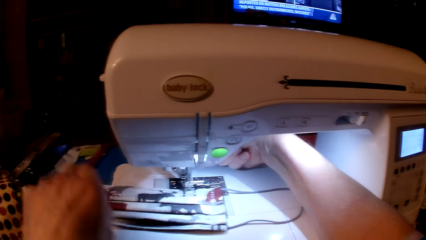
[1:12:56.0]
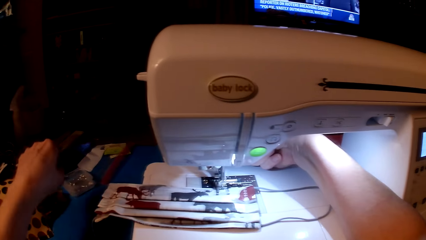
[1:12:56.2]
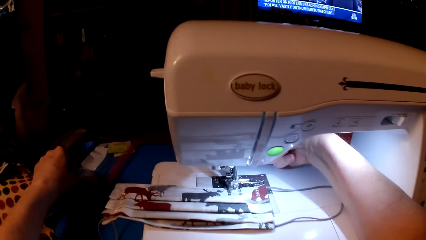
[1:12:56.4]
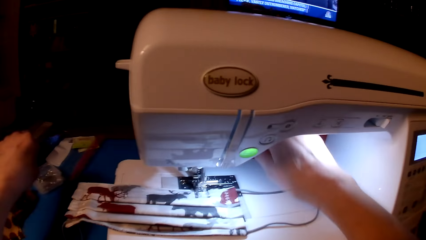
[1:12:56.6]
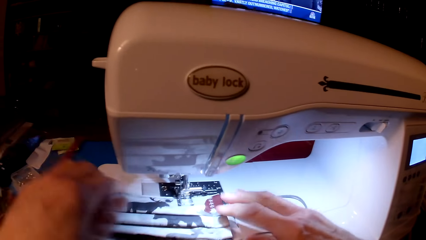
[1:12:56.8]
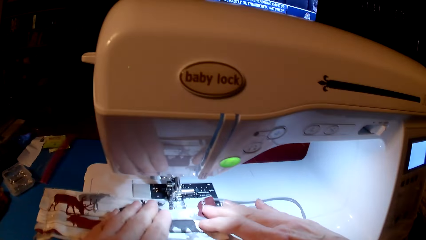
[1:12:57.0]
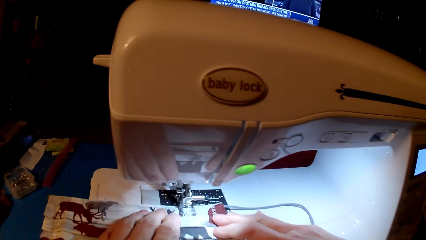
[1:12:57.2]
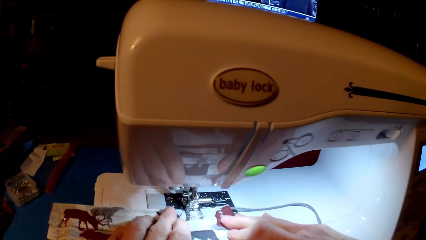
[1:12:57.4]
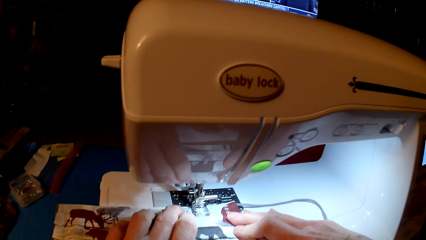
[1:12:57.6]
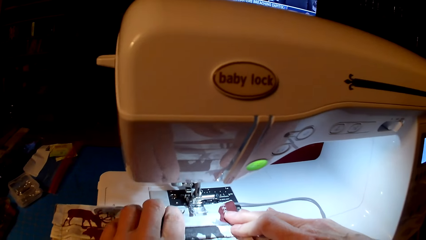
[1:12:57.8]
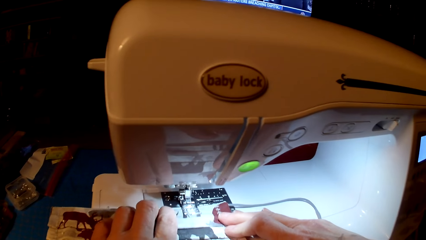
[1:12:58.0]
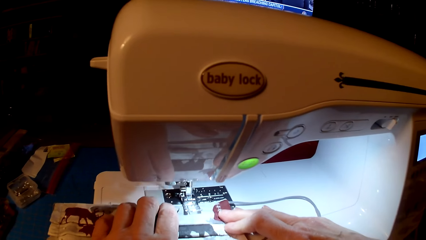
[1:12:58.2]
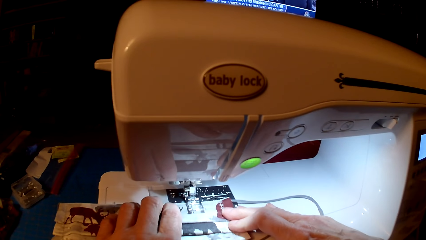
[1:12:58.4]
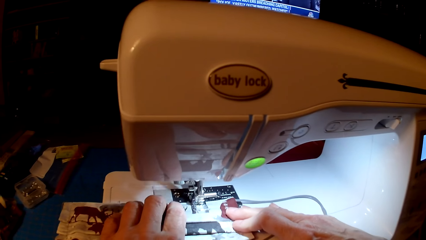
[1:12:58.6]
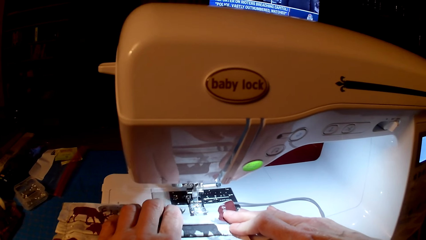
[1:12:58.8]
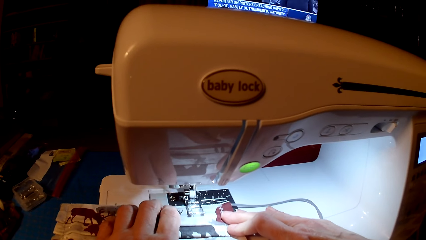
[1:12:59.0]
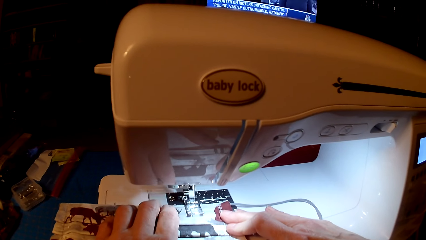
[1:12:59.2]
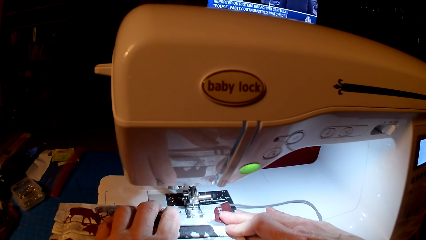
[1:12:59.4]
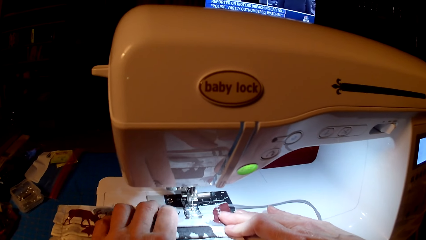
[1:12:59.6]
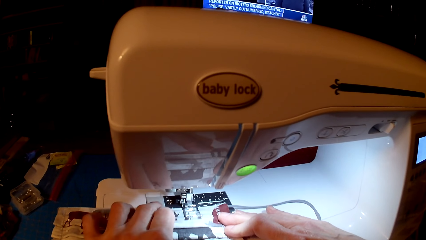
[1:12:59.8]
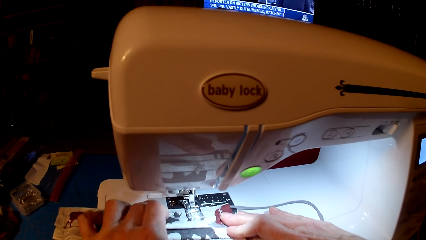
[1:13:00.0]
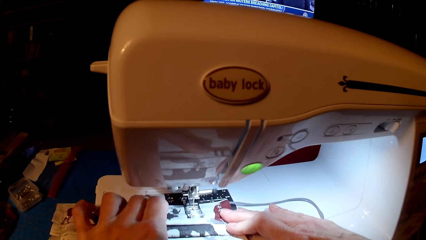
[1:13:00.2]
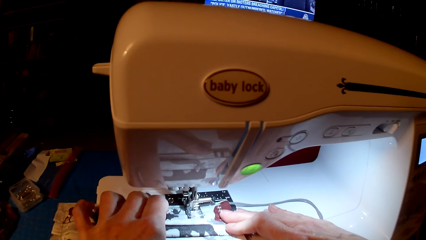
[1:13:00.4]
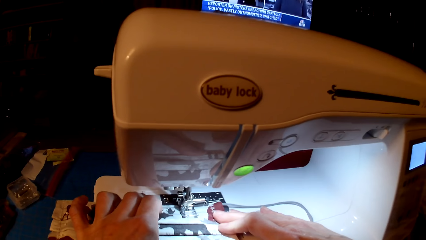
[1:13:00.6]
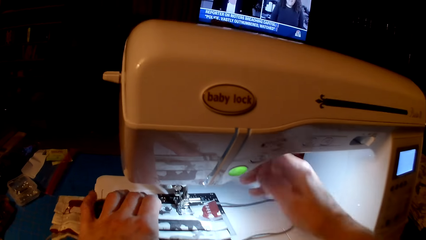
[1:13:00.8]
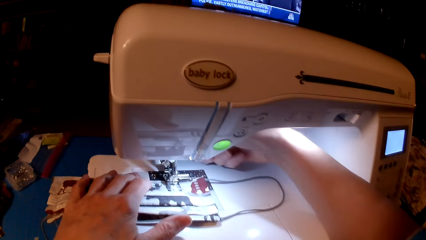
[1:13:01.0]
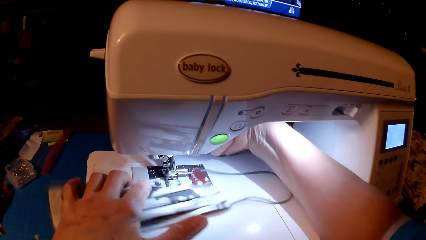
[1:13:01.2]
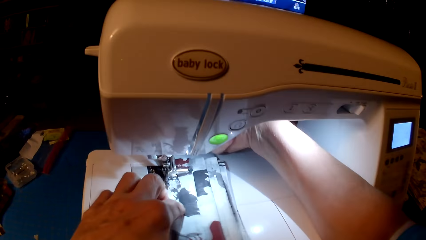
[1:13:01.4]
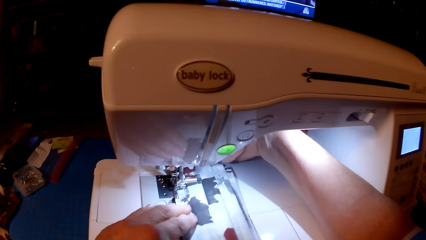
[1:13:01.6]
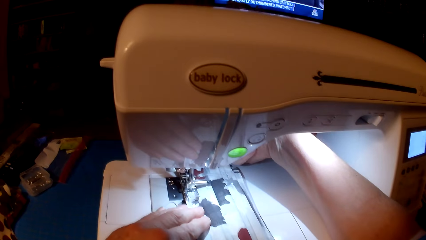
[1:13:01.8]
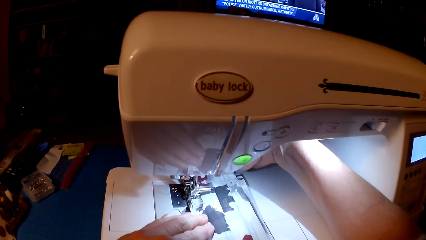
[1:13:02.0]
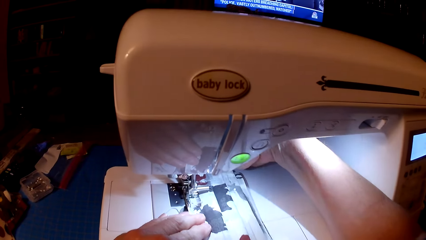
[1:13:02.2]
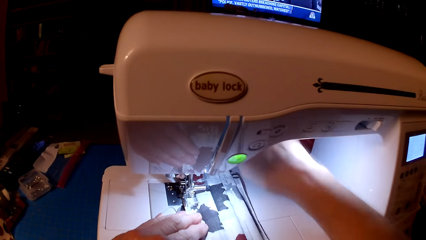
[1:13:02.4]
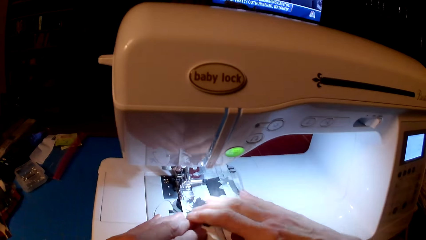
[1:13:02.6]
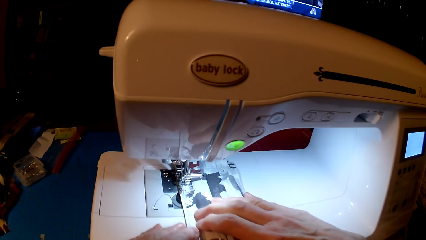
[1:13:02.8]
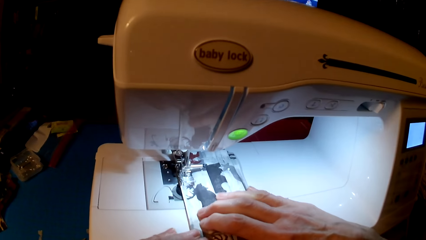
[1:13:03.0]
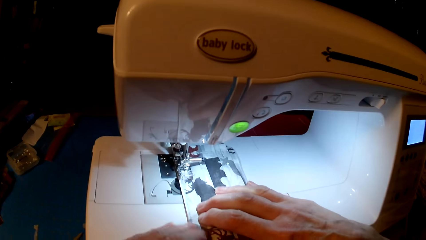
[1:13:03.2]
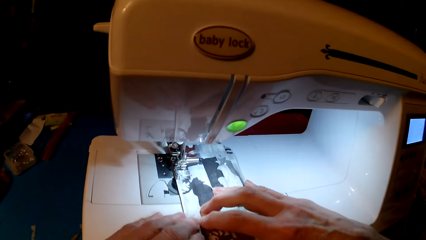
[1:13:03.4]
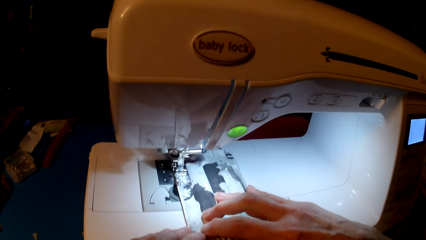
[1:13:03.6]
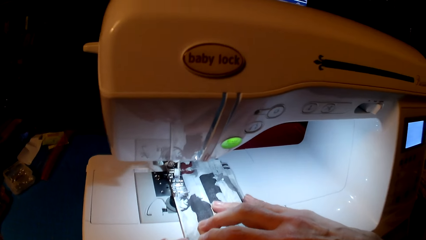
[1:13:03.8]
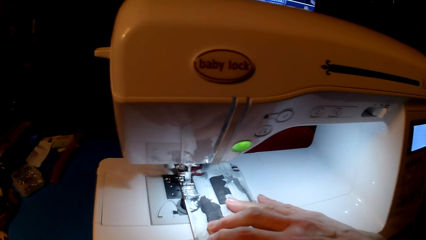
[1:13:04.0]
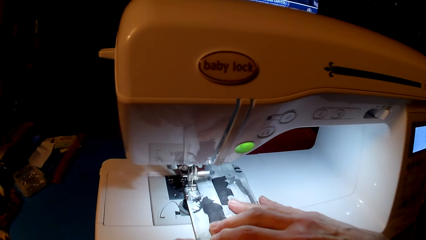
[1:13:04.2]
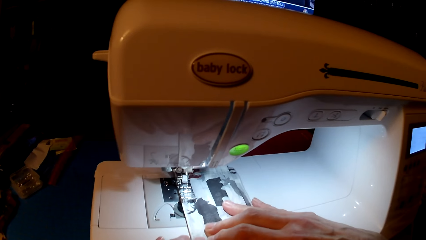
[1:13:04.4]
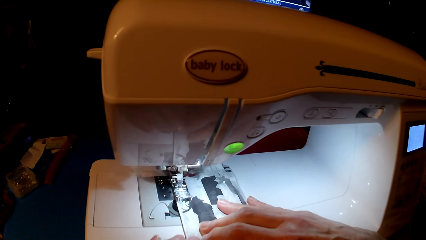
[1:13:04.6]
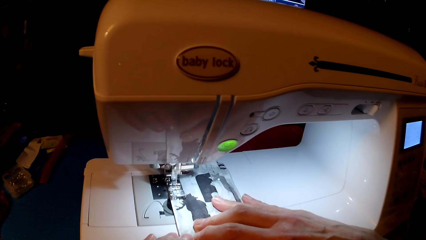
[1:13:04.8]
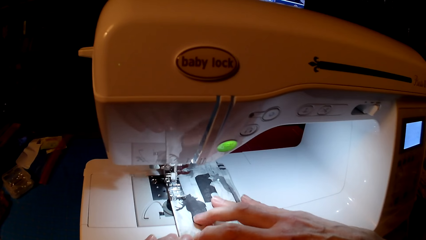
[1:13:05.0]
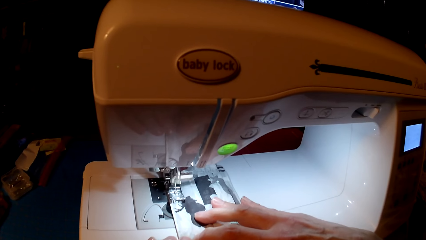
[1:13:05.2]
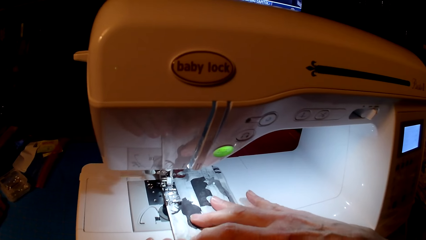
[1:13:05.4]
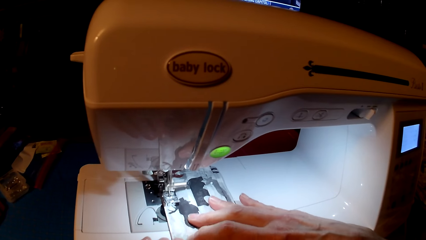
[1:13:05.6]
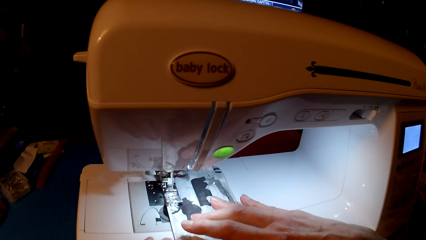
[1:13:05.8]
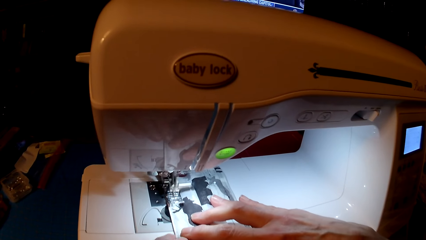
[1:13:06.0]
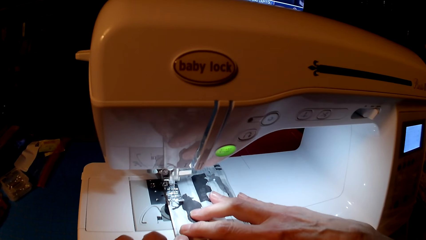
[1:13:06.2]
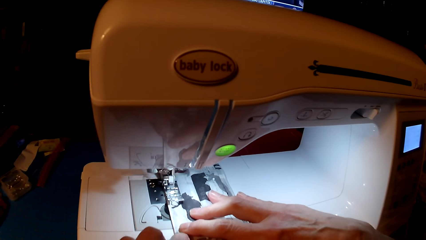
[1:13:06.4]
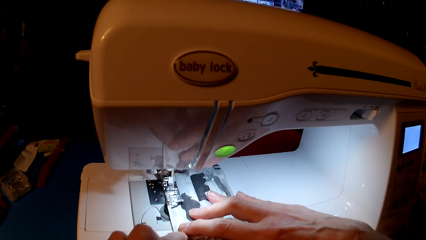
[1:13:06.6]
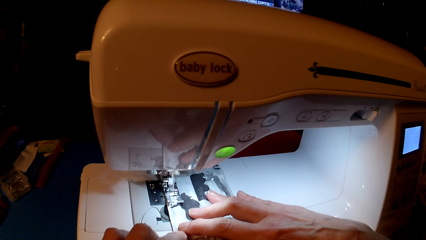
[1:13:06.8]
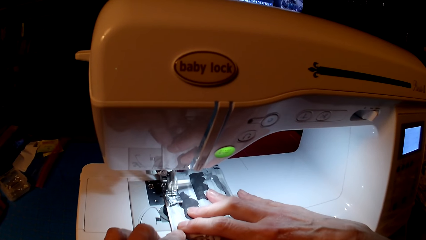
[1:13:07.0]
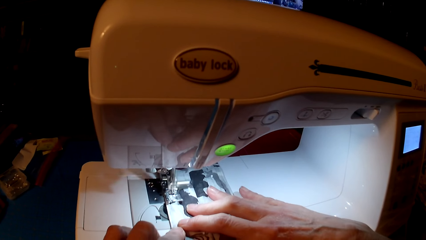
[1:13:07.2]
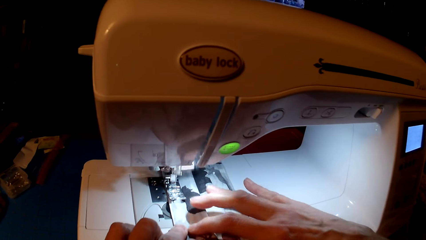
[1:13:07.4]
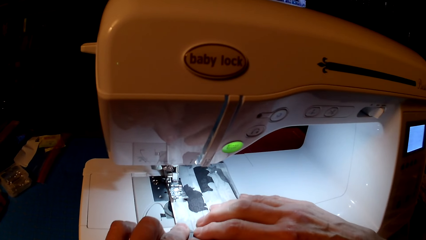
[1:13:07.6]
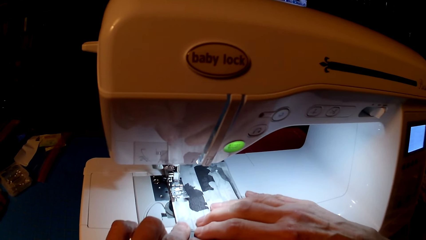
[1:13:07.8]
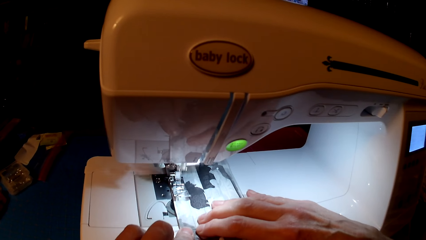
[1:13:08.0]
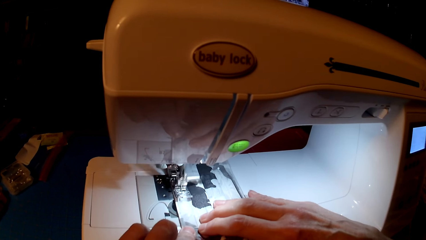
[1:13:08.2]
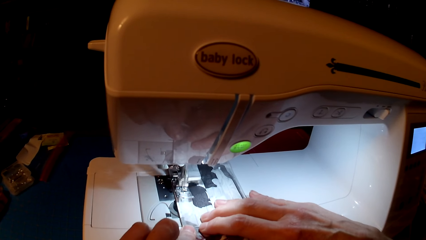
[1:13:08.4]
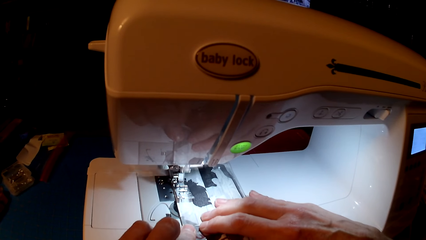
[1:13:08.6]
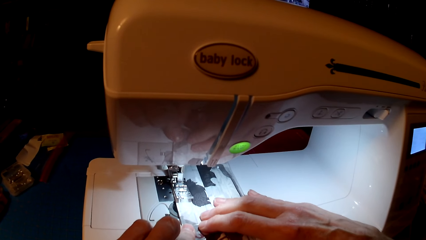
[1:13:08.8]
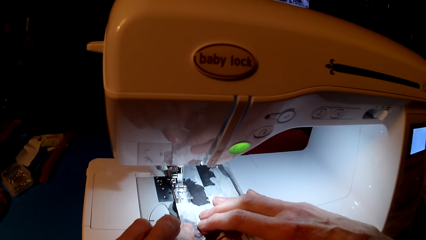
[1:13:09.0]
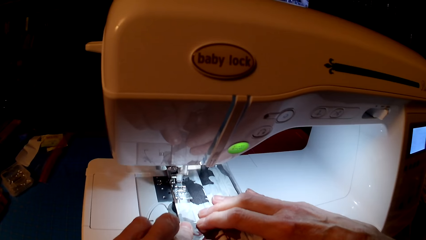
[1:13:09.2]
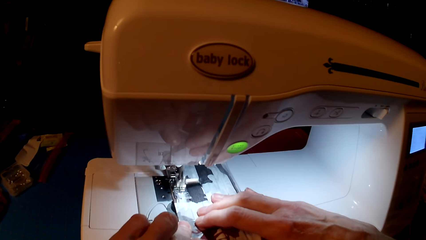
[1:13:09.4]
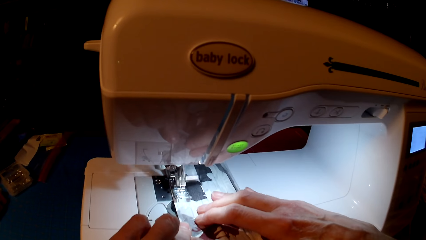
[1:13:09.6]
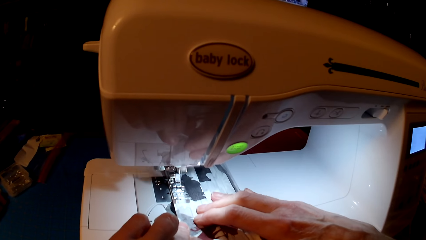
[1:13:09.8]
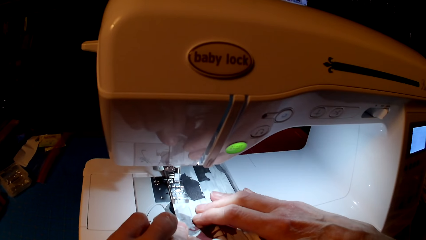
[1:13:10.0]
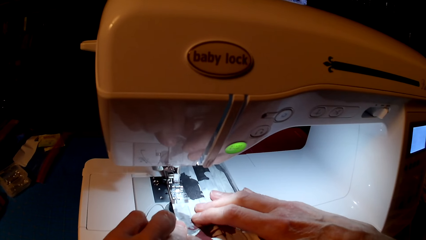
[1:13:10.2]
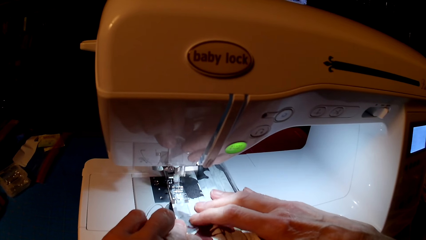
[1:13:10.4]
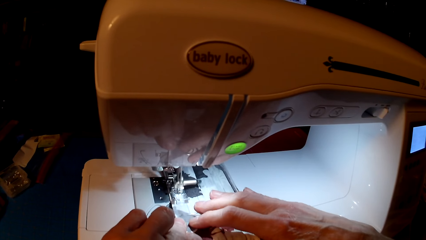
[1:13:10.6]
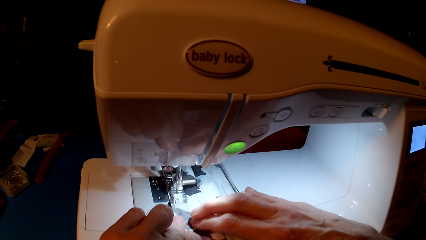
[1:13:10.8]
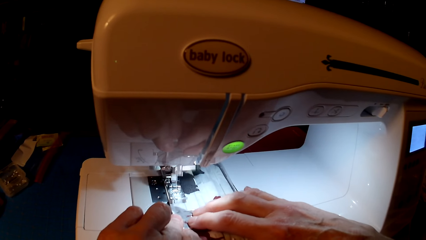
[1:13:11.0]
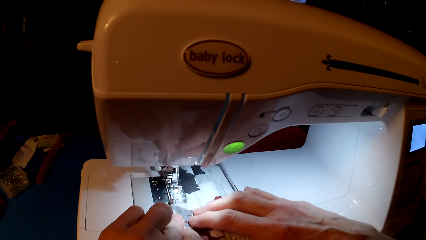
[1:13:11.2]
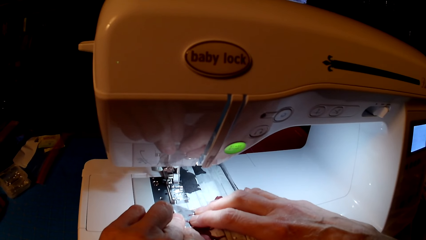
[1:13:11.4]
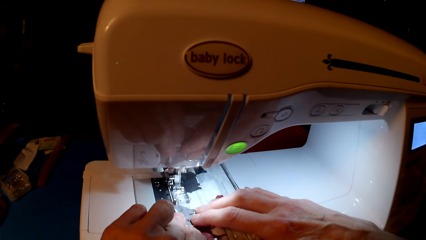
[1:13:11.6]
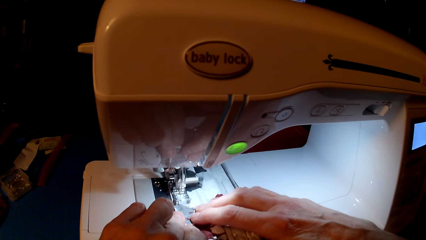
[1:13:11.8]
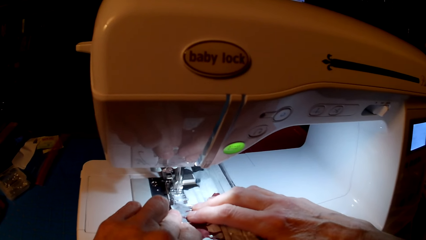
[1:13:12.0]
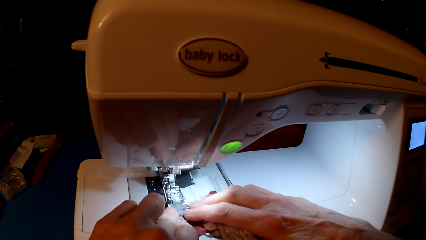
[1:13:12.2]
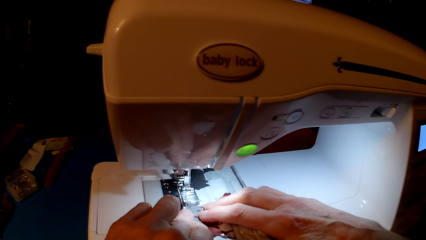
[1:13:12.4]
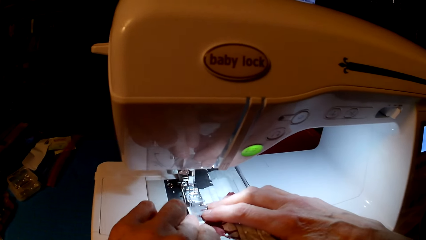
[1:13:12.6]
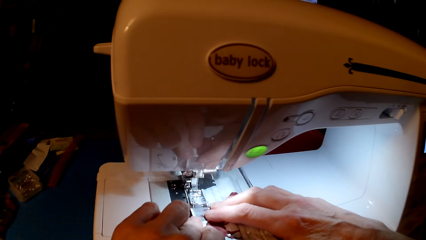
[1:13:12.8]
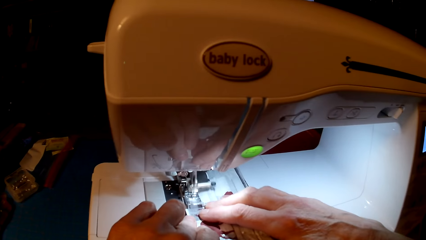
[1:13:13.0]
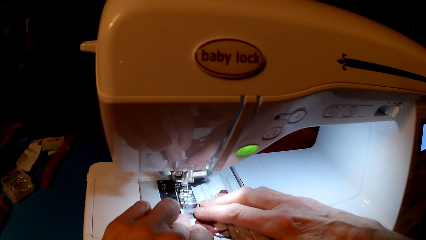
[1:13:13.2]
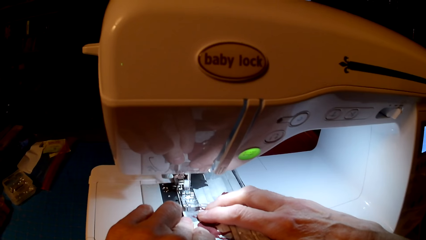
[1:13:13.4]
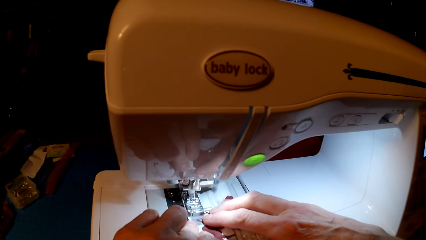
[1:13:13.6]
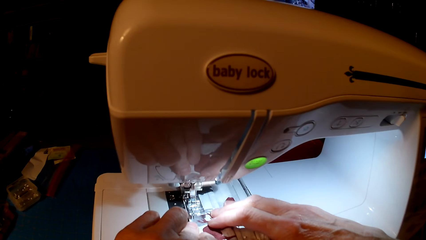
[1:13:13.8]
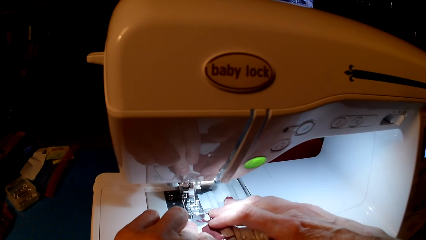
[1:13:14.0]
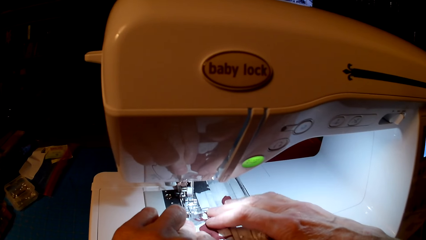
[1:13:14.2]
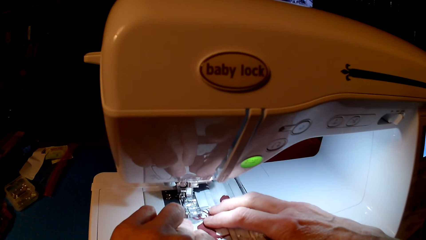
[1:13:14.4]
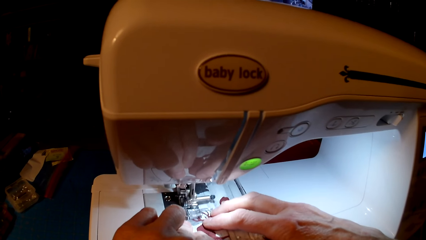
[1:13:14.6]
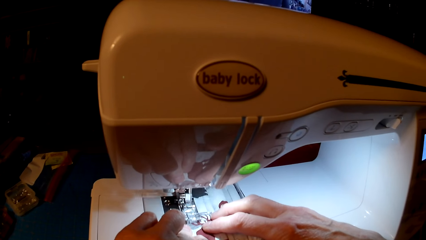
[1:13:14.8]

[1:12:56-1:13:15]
The camera wearer sews the fabric with the sewing machine. They roll the fabric on the sewing machine. They sew the fabric with the sewing machine.
